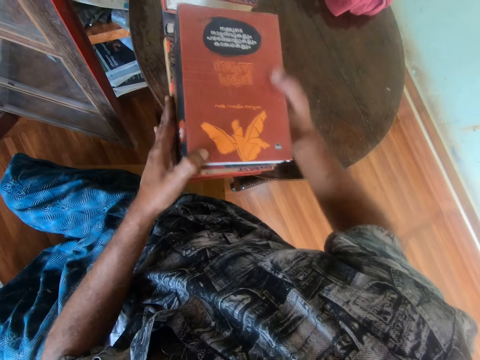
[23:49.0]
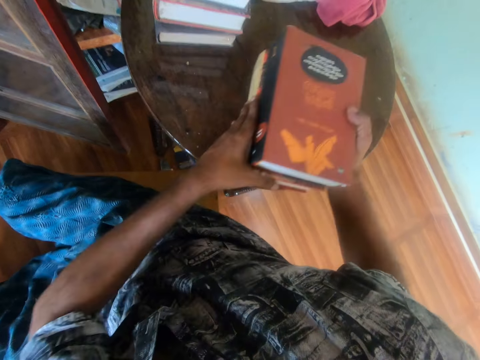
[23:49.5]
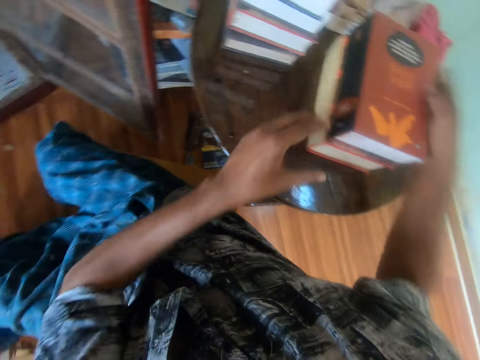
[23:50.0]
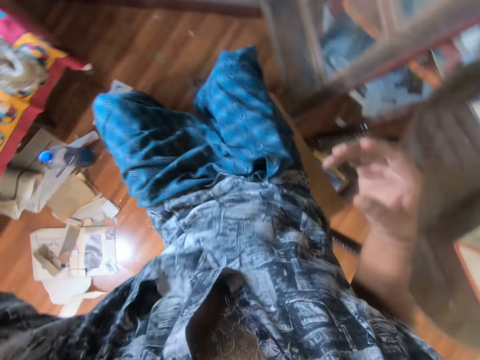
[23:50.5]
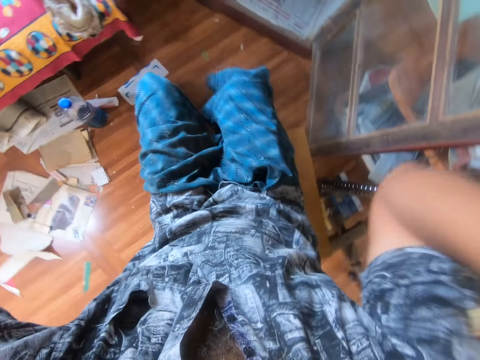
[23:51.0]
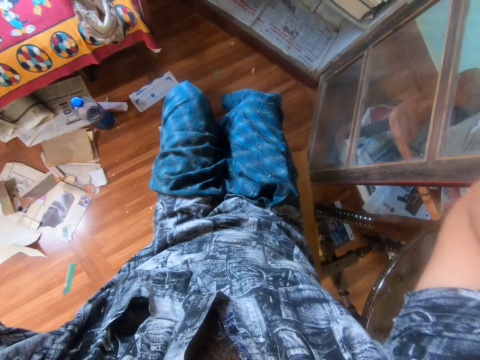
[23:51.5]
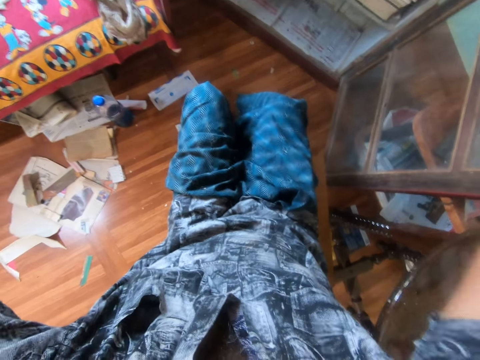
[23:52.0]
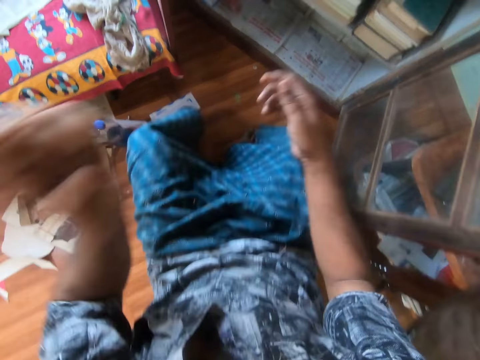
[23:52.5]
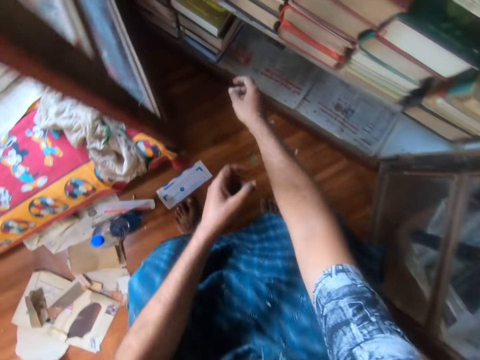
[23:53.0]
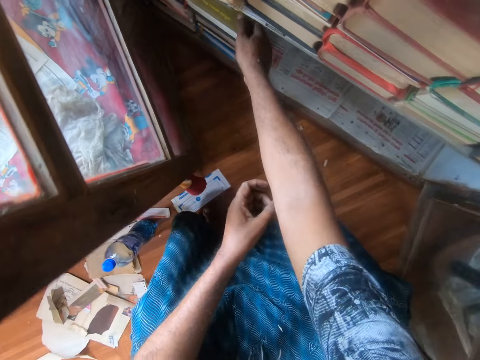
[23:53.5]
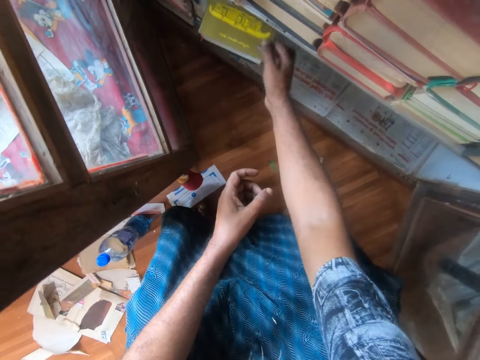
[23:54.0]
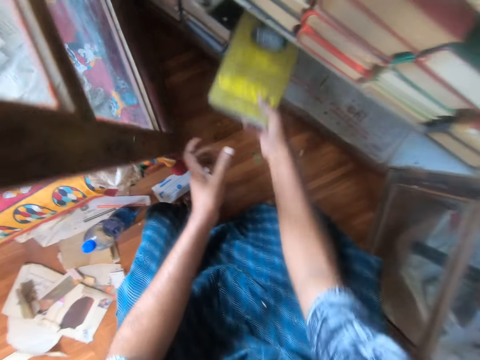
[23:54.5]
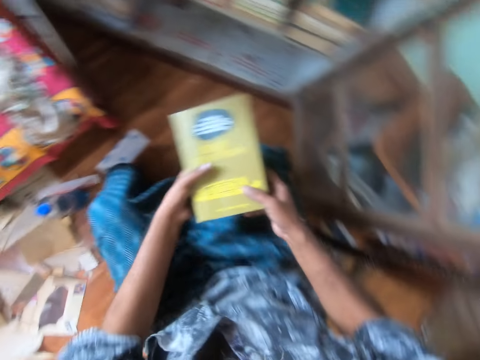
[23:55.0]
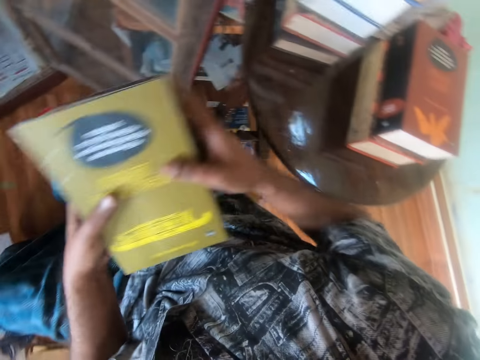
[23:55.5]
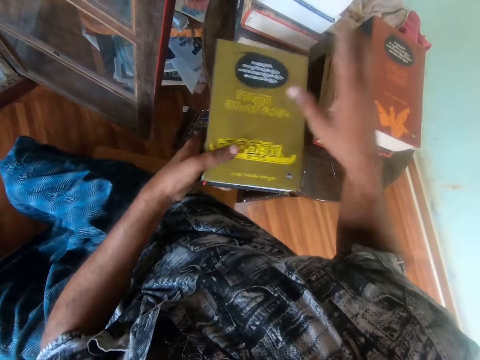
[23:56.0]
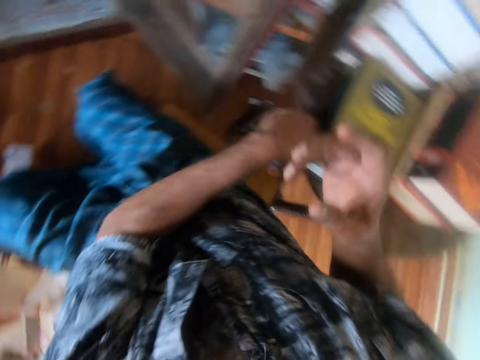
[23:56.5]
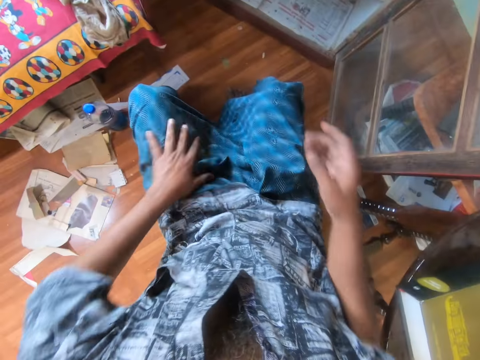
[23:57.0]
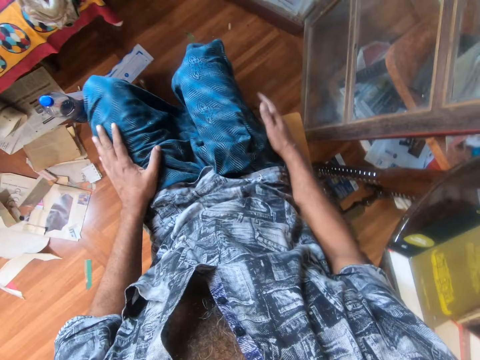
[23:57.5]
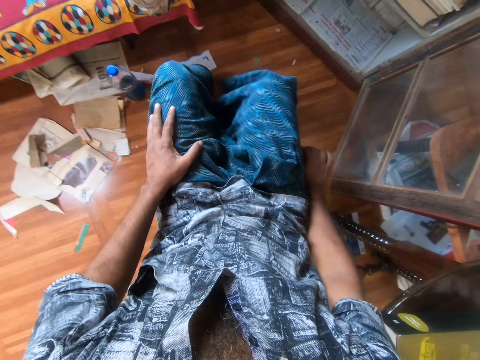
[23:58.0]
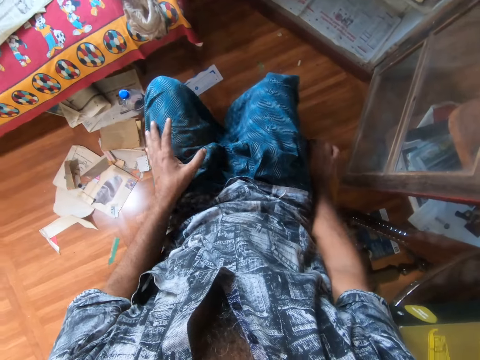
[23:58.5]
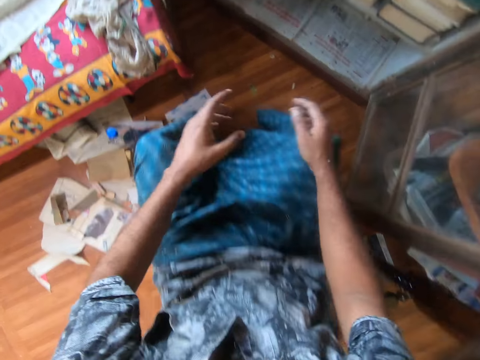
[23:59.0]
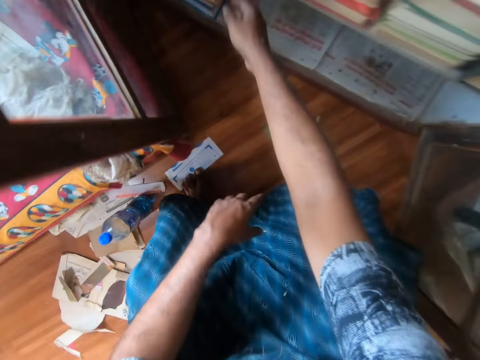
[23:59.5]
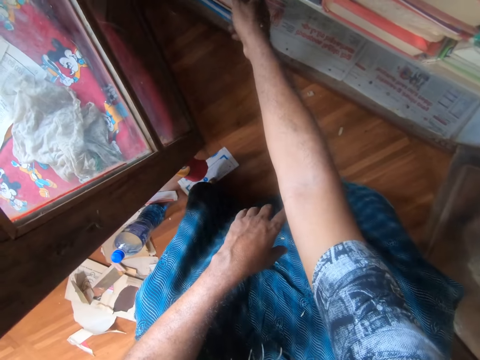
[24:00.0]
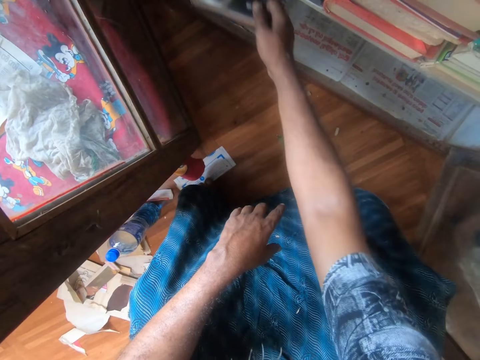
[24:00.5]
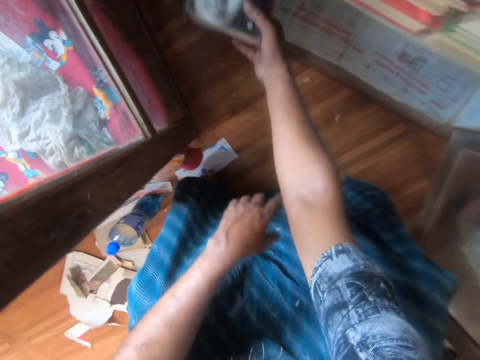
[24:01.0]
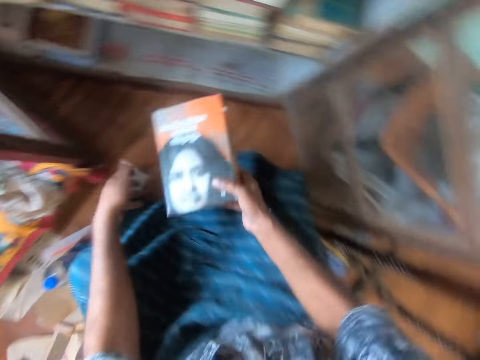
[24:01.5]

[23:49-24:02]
The camera wearer moves the books on the table. He adjusts the camera with his hands. He picks up a book from the shelf with his right hand. He holds the book with his hands. He places the book on the table. He places his hand on his lap. He picks up a book from the book shelf.

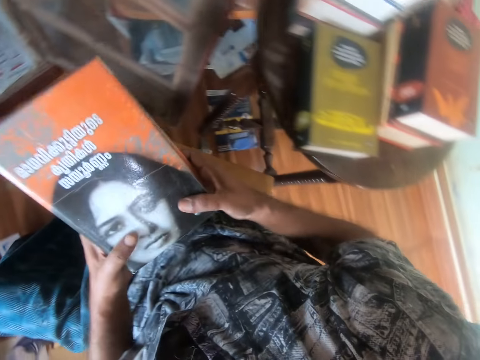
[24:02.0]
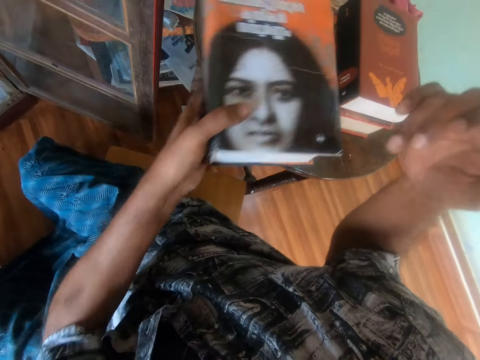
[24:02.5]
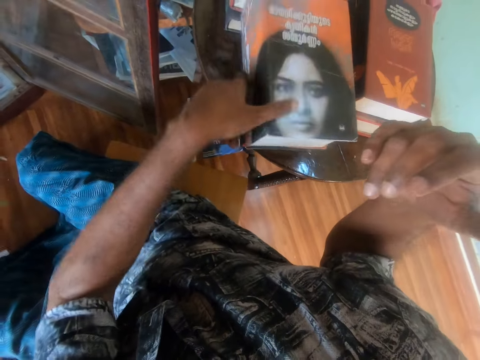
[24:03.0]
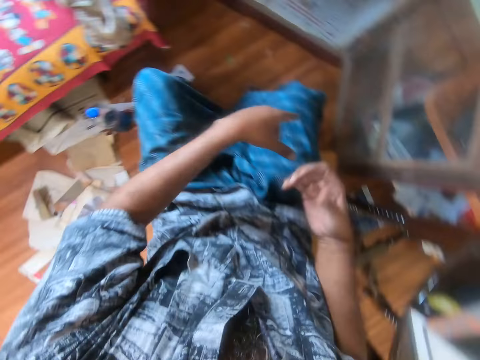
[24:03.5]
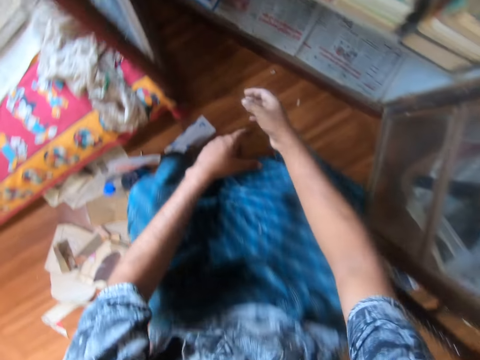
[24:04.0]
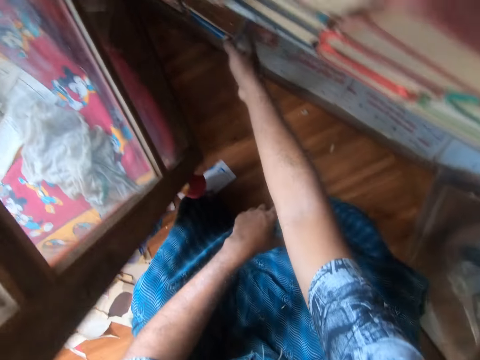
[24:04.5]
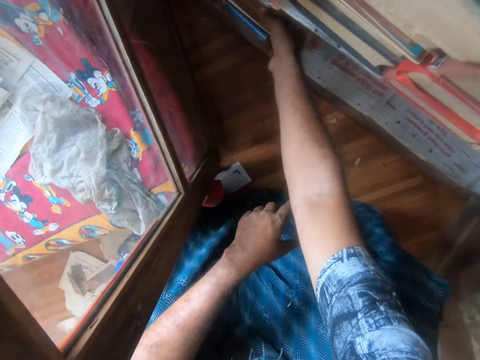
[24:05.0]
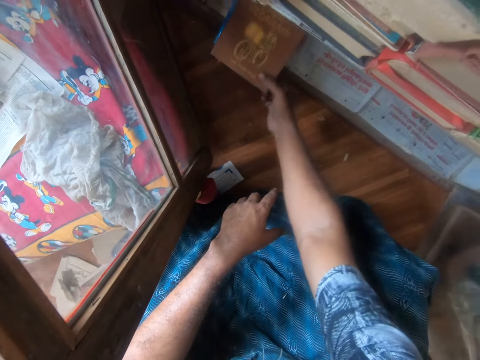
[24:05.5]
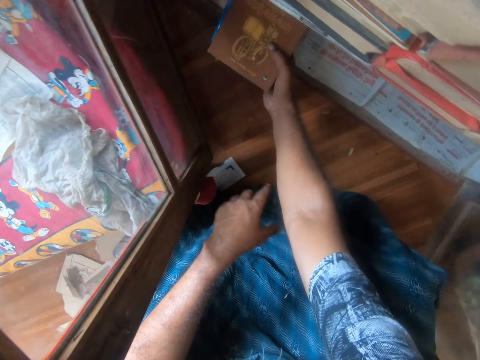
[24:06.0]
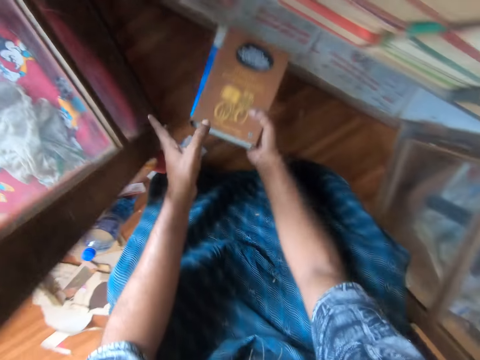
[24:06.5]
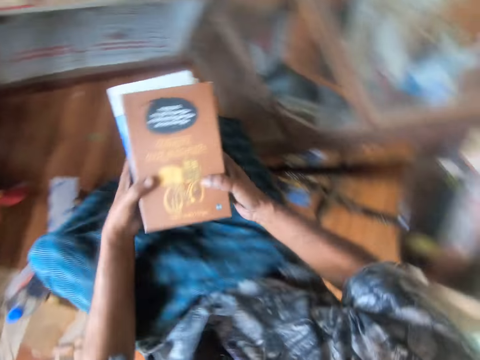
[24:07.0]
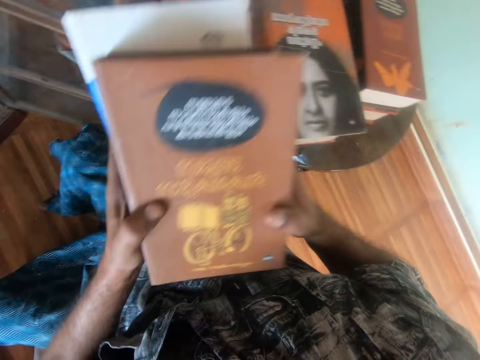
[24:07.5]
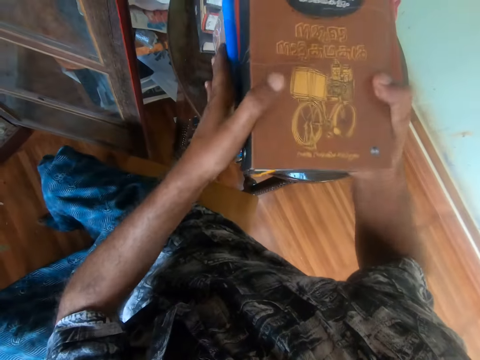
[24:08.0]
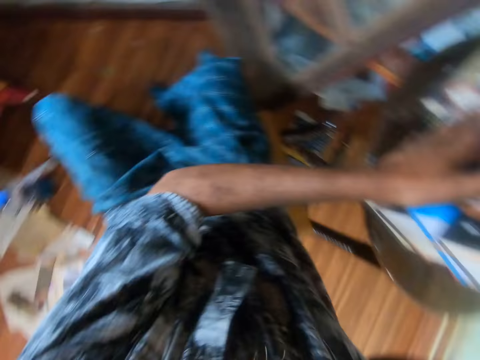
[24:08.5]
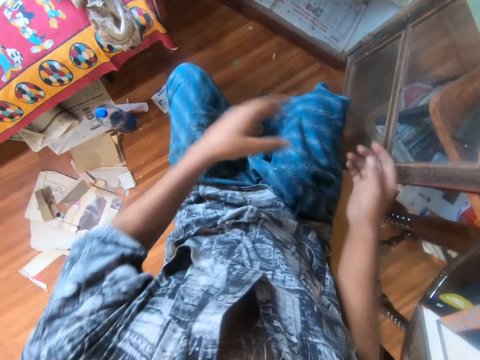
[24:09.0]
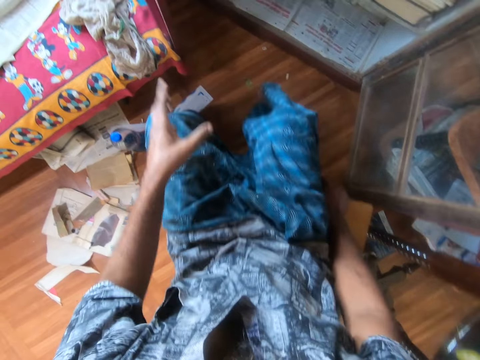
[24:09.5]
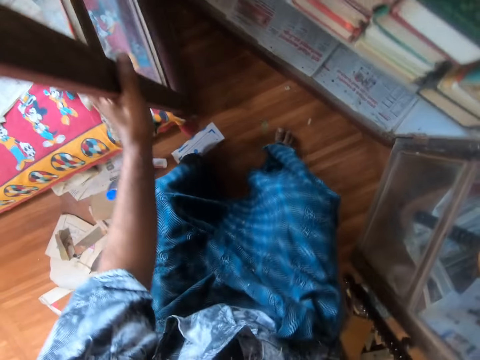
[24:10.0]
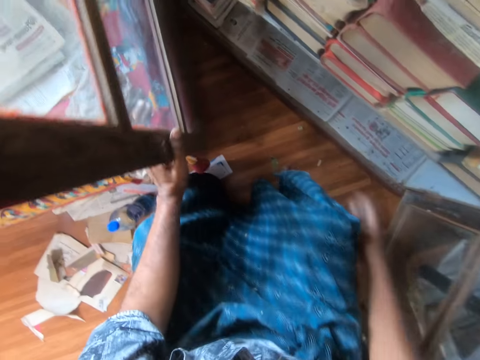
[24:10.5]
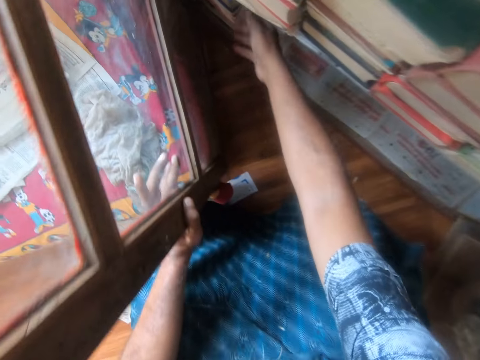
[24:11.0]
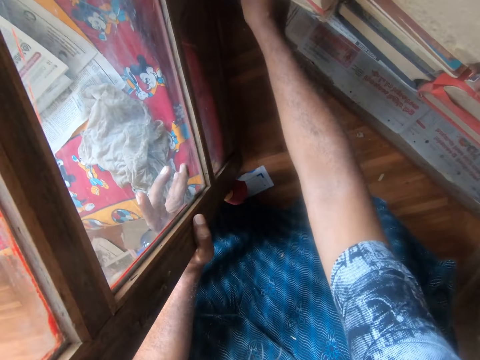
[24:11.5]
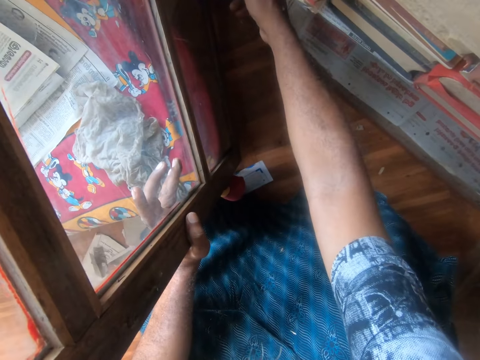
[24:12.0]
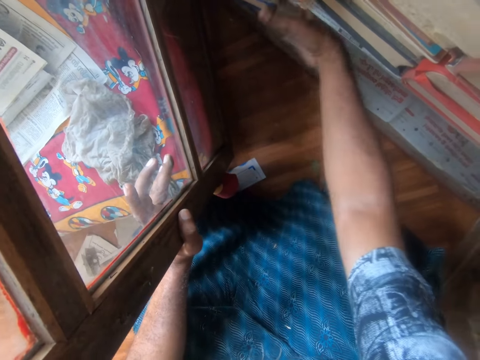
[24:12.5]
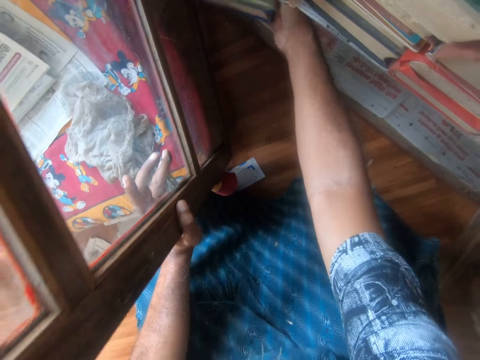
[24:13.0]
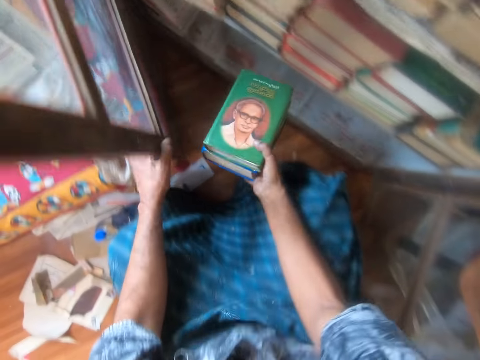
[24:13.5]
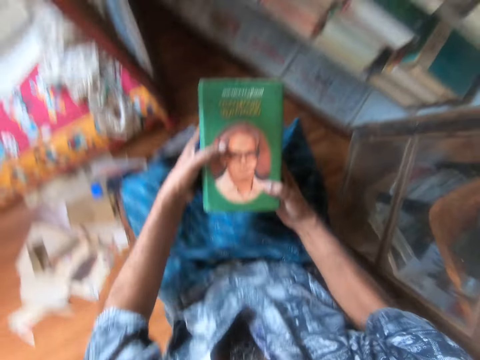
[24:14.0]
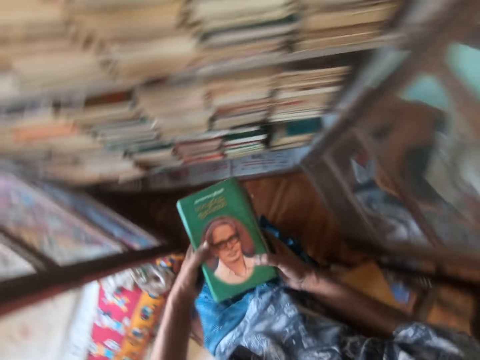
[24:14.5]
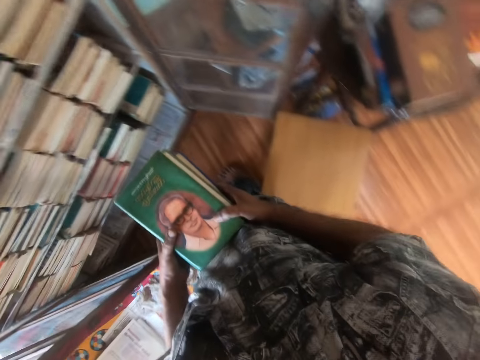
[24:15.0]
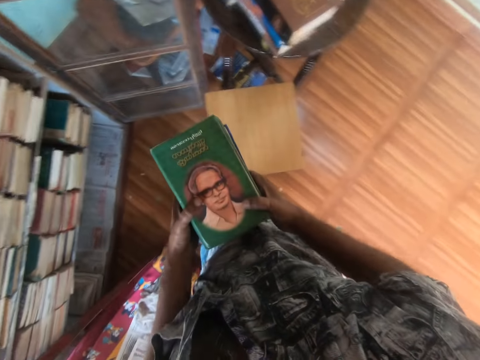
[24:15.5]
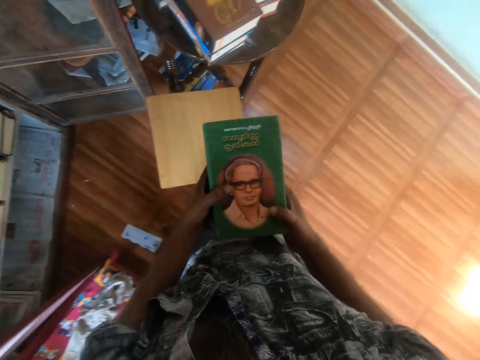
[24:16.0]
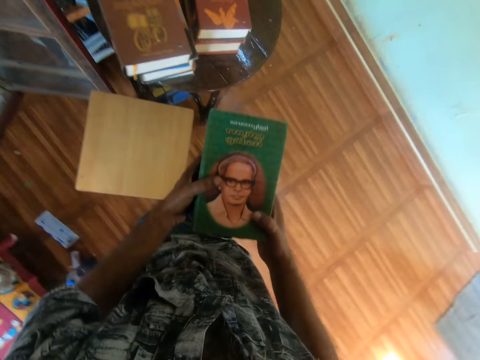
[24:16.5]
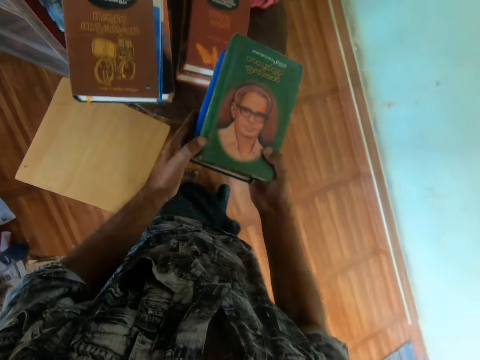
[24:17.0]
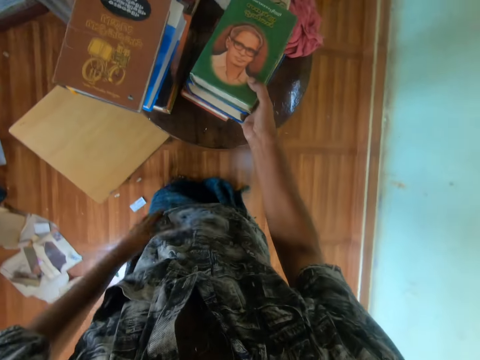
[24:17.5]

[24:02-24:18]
The camera wearer holds the book with his hands. He puts the book on the book shelf. He places the book on the table. He picks up the books from the table with his right hand. He holds the books with both hands. He places the books on the table. He holds the book shelf door with his left hand. He picks up the books from the shelf. He holds the book with his hands. He carries the books with both hands. He walks around the house.
